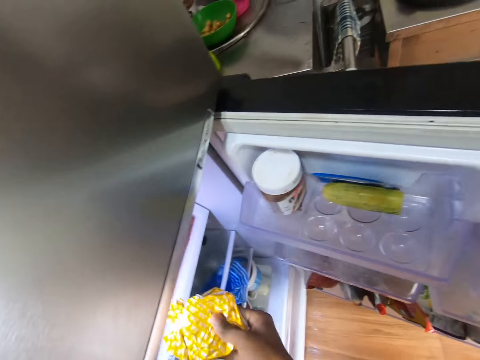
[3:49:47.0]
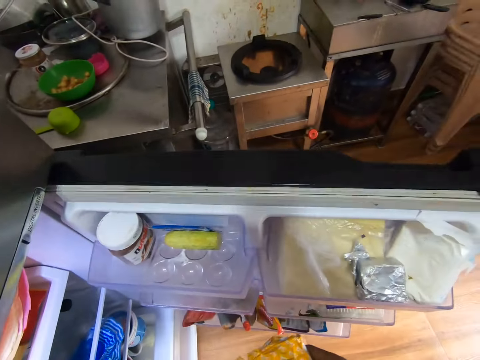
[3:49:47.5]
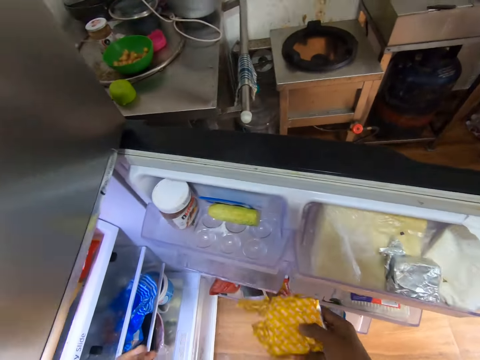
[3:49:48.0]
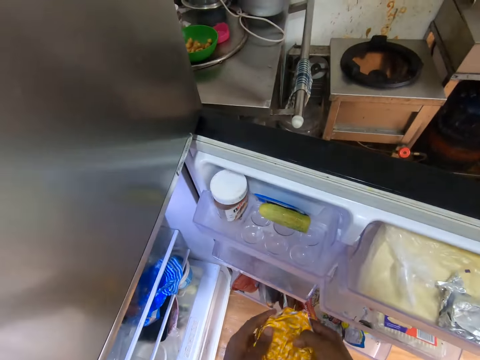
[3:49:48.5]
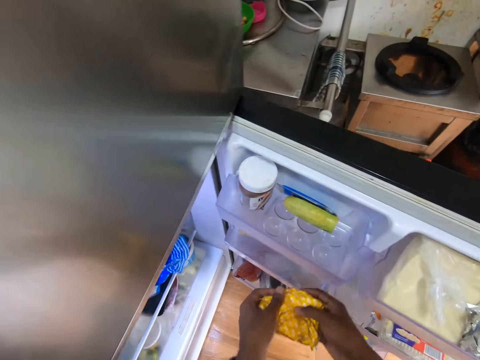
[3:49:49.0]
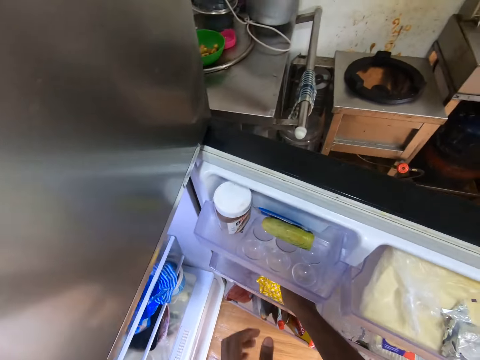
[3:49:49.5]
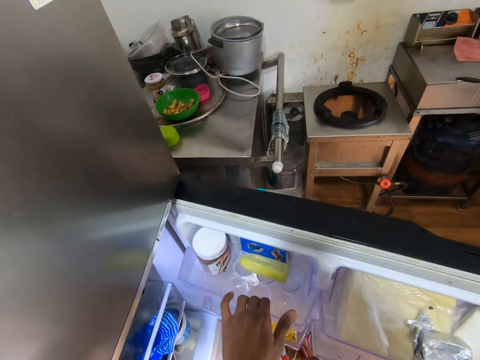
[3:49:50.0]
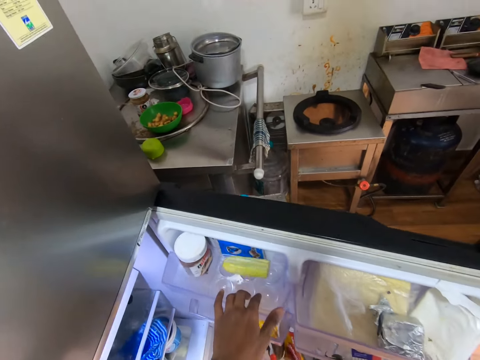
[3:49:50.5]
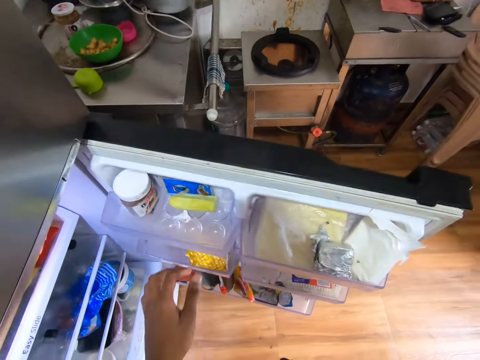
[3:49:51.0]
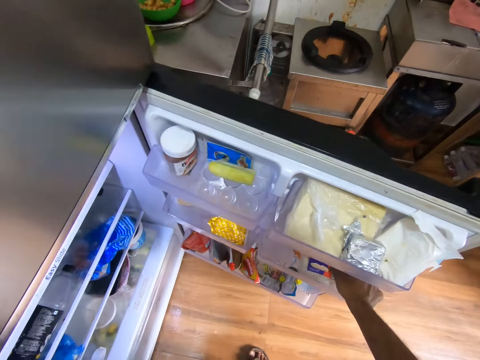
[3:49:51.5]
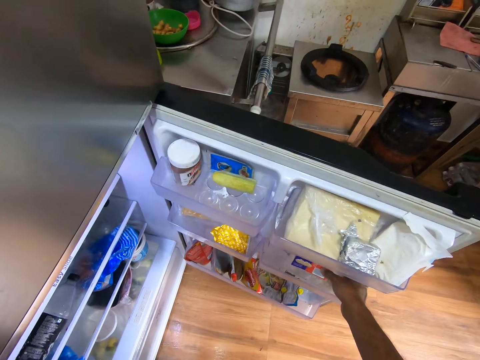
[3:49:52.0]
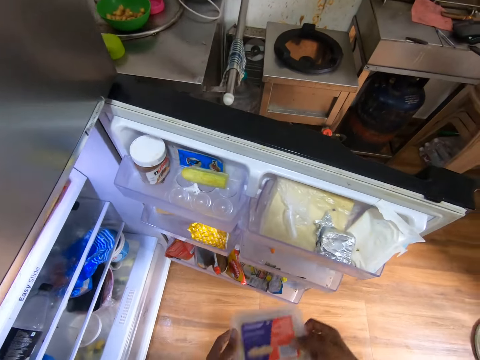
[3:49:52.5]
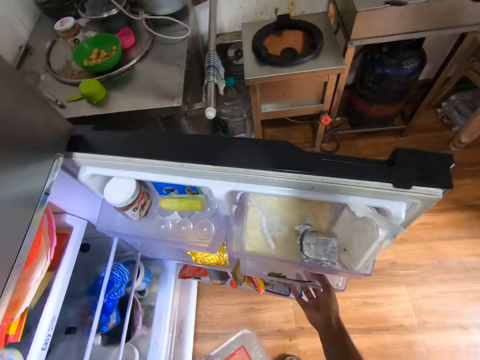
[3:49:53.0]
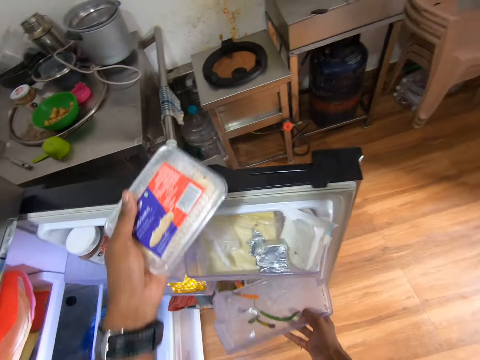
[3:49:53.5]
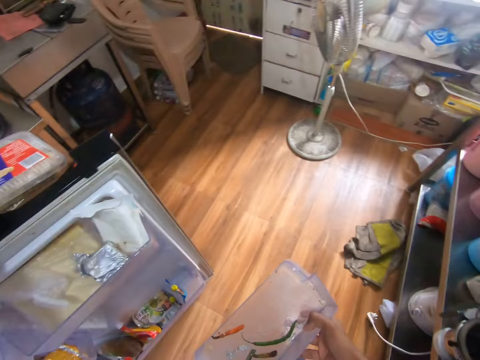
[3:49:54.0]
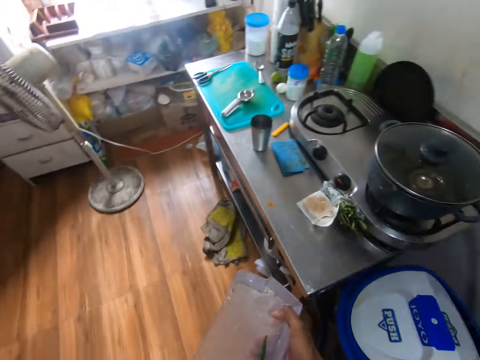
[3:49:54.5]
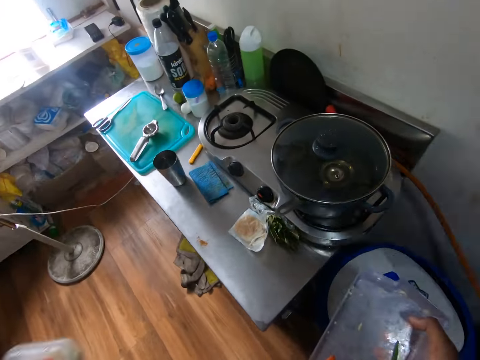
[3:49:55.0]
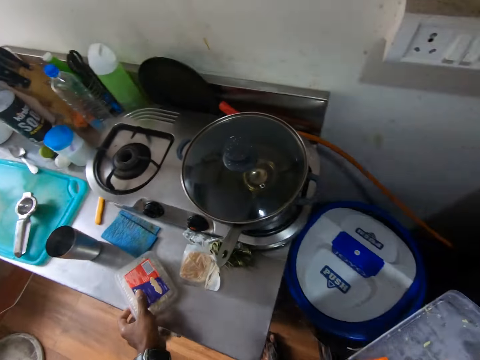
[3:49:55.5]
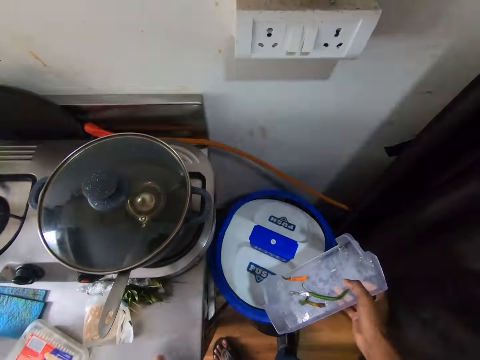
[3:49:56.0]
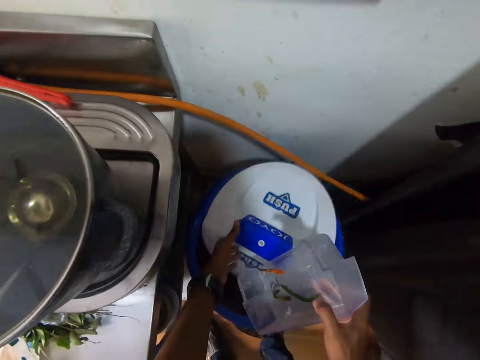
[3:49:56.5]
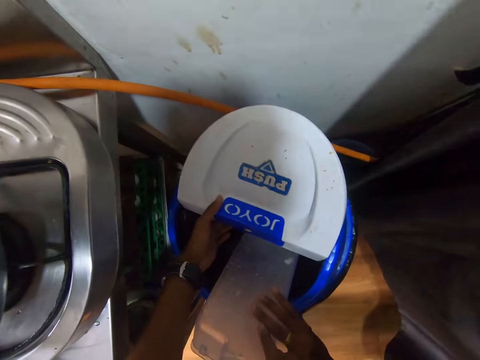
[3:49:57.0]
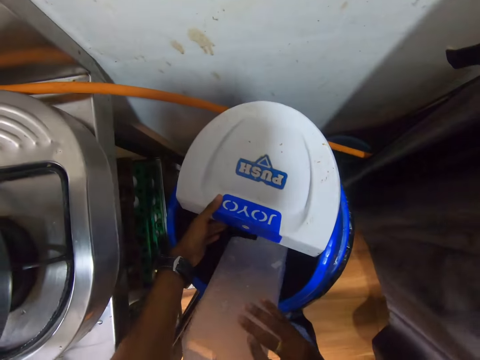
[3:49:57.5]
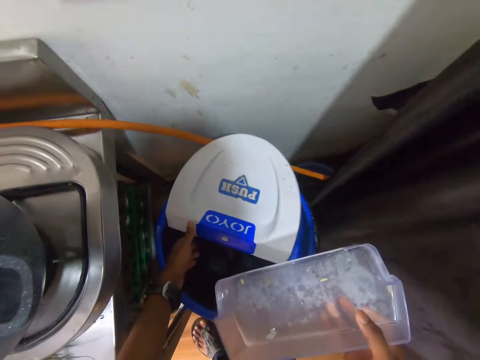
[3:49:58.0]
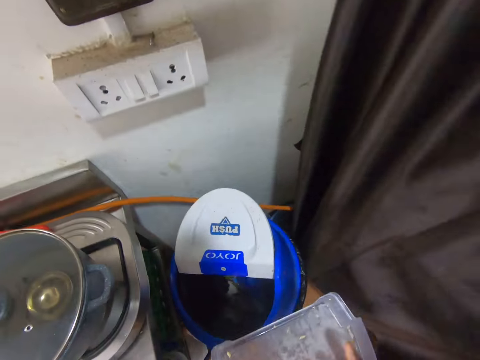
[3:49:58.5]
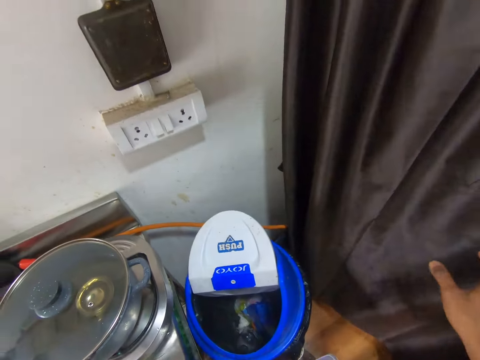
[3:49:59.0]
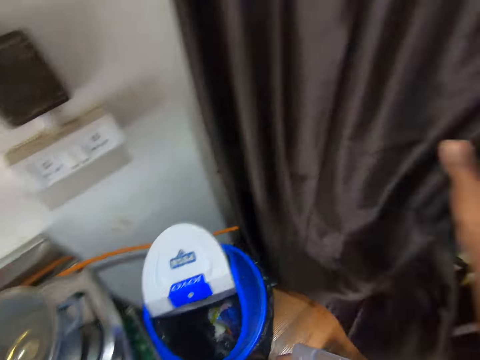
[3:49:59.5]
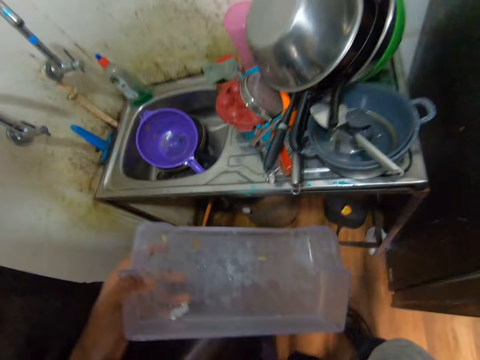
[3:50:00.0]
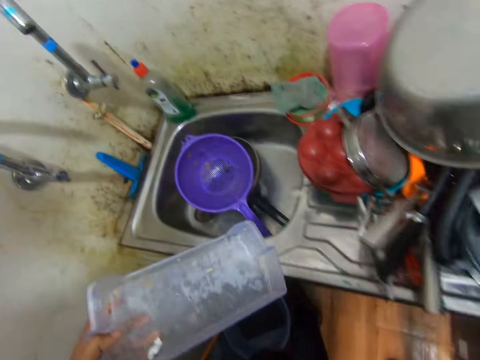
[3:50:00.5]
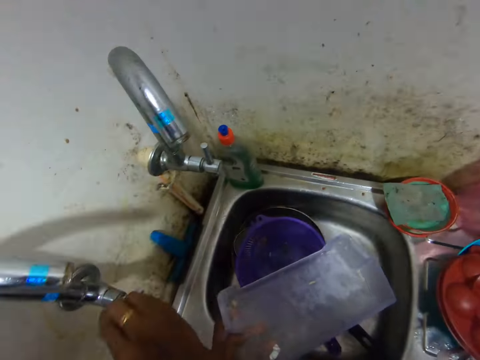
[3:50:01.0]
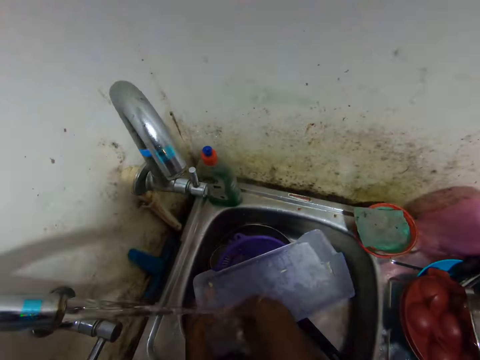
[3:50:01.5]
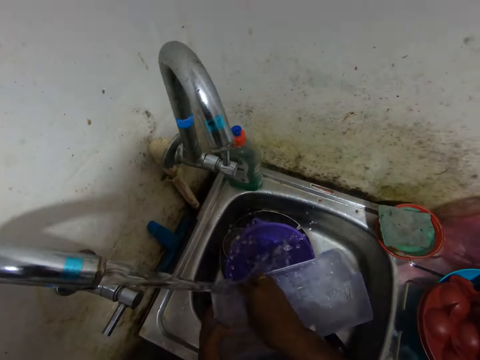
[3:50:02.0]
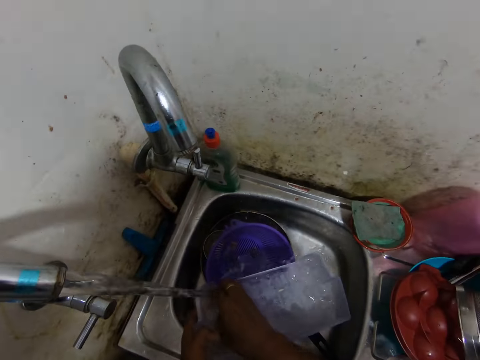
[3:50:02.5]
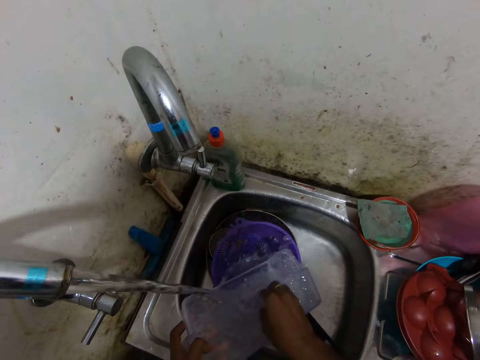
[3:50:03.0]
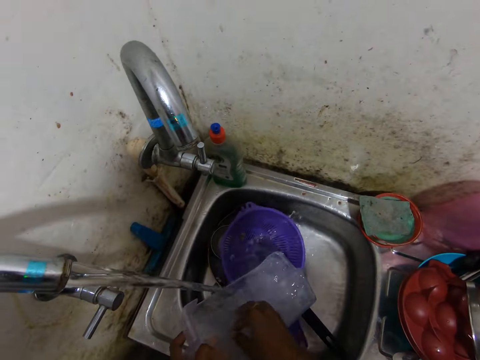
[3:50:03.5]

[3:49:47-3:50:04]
The camera wearer picks a yellow foil wrap from the plastic storage box with his right hand. He holds the yellow foil wrap with both hands. He holds the yellow foil wrap with his right hand. He places the yellow foil wrap in the fridge door shelf with his right hand. He adjusts the fridge door shelf with his left hand. He picks up a plastic food container from the fridge door shelf with his right hand. He passes the plastic food container from his right hand to his left hand. He removes the fridge door shelf from the fridge door with his right hand. He closes the fridge door with his left hand. He drops the plastic food container on the kitchen aluminum table with his left hand. He opens the plastic bin with his left hand. He empties dirt on the fridge door shelf into the plastic bin with his right hand. He holds the fridge door shelf with both hands. He holds the fridge door shelf with his left hand. He adjusts the curtain with his right hand. He opens the tap with his right hand. He rinses the fridge door shelf with water from the tap.

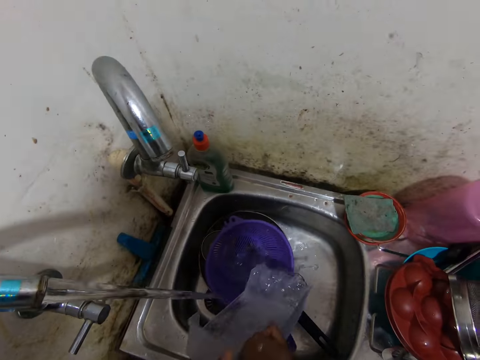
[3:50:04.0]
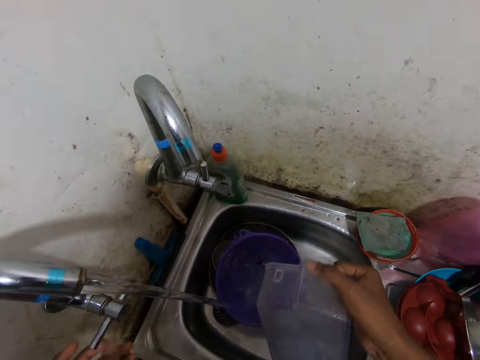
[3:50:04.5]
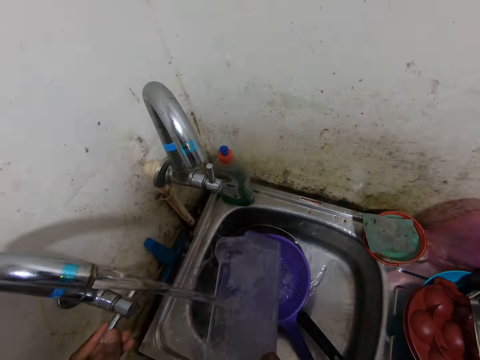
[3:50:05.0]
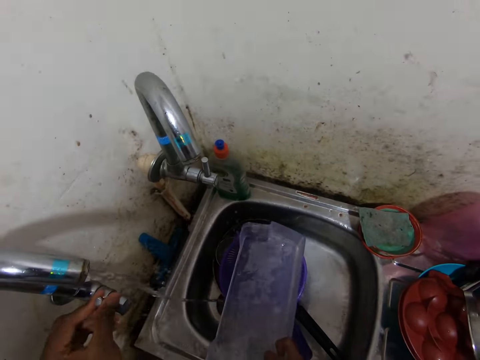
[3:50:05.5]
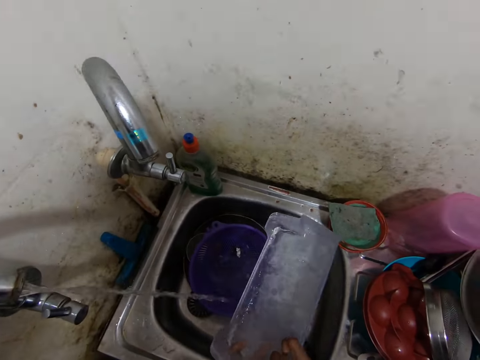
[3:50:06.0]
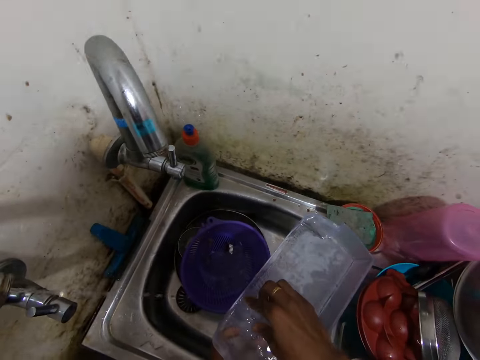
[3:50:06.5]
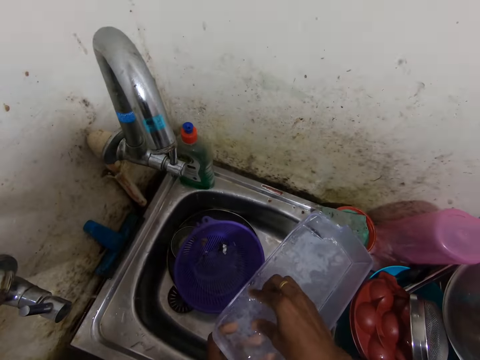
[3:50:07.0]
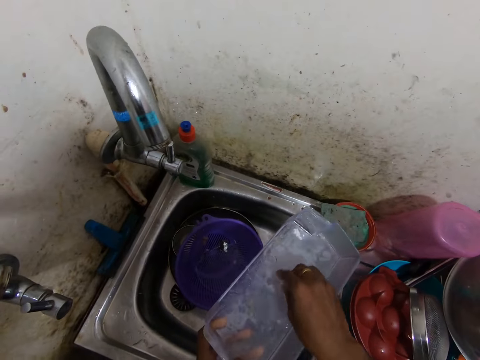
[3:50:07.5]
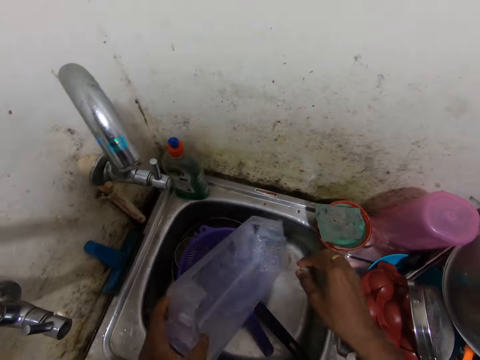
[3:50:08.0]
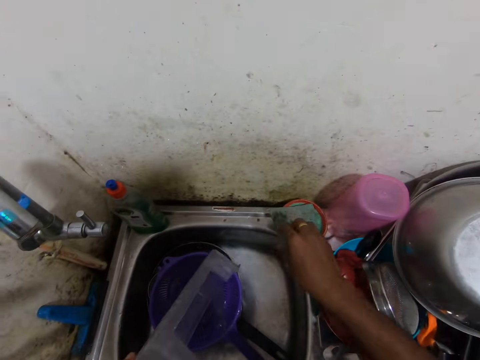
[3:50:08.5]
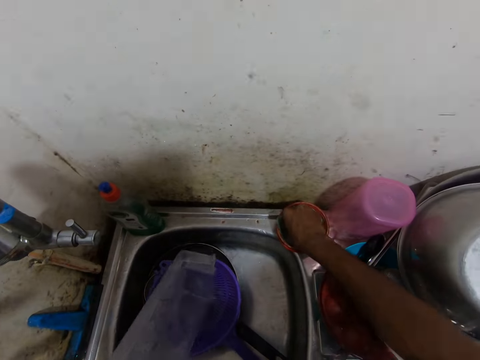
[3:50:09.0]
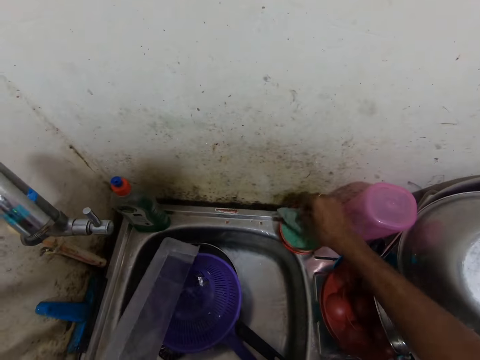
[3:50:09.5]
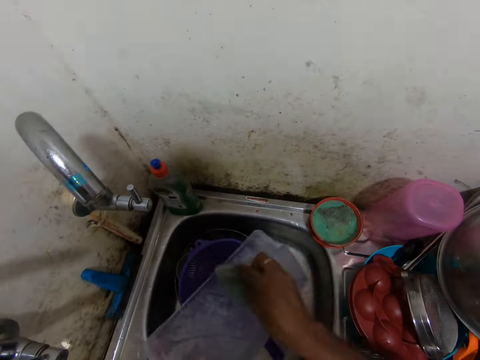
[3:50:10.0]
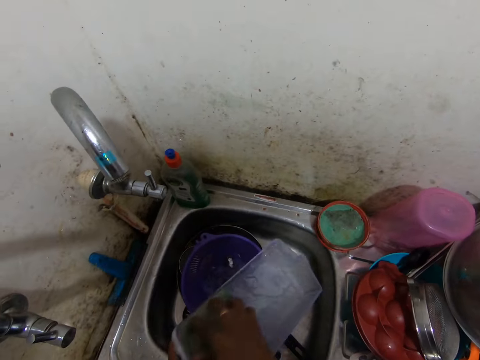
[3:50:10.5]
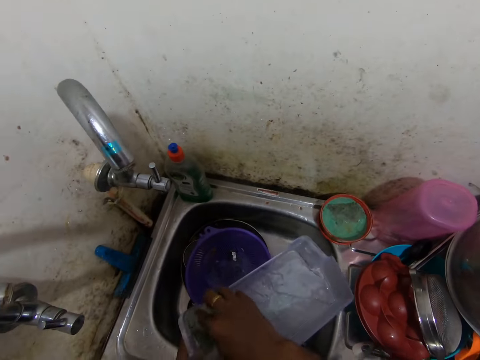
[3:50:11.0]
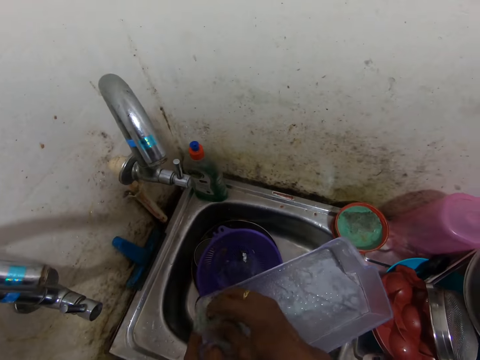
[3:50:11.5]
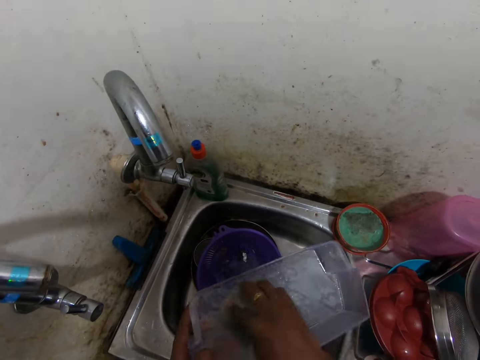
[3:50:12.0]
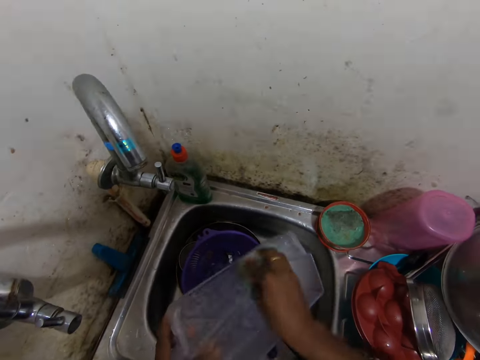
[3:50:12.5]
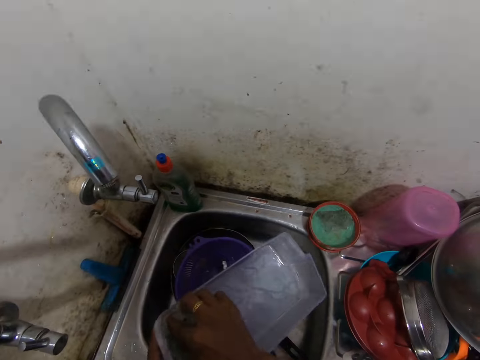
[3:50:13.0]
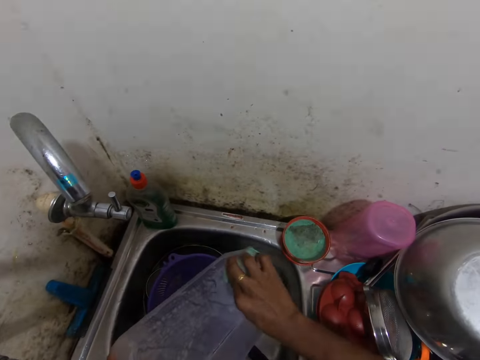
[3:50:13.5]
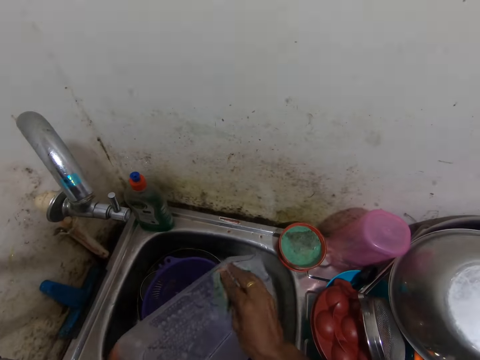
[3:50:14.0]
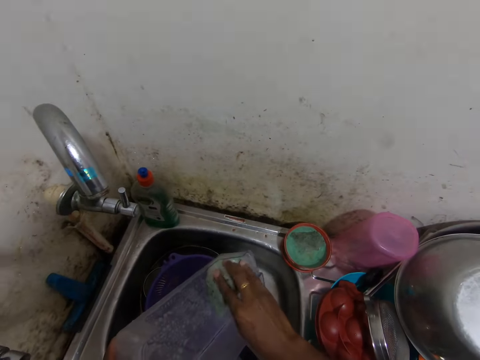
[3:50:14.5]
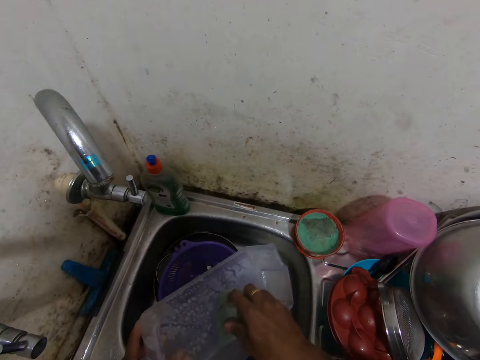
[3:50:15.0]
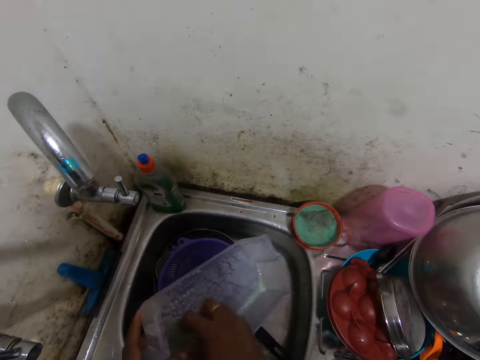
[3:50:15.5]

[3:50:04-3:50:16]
The camera wearer holds the fridge door shelf with his right hand. They close the tap with his left hand. They hold the fridge door shelf with his left hand. They scrape dirt on the fridge door shelf with his right hand. They wash the refrigerator's shelf compartment in her left hand with her right hand. They pour water from the refrigerator's shelf compartment into the sink with her left hand. They pick a sponge from a sponge case on the kitchen sink with her right hand. They wash the refrigerator's shelf compartment in her left hand with the sponge in her right hand.
